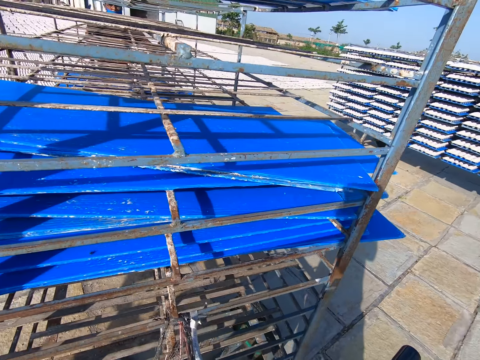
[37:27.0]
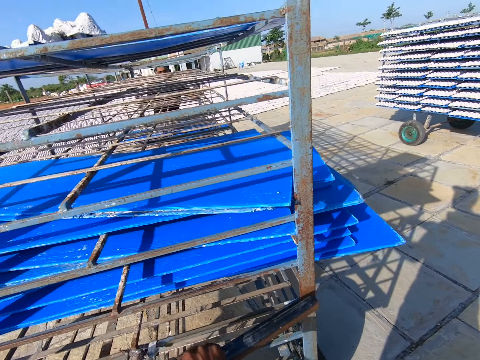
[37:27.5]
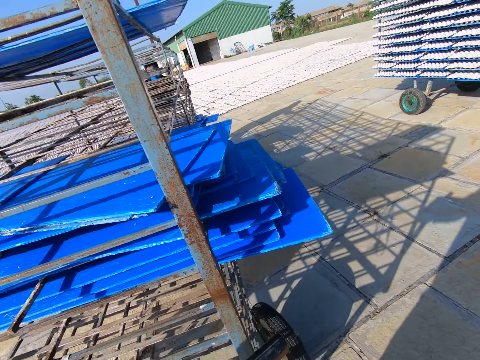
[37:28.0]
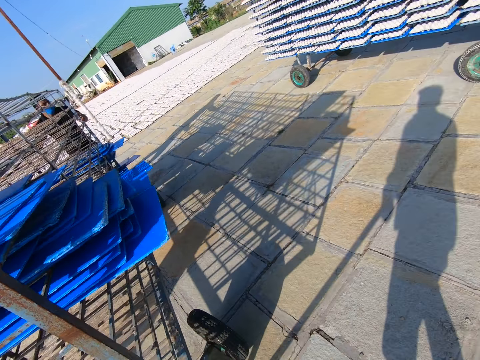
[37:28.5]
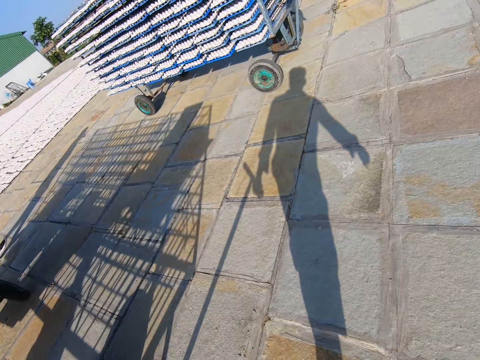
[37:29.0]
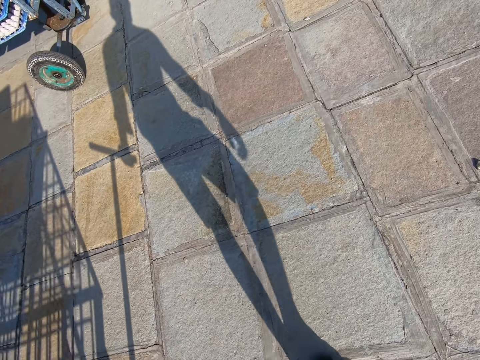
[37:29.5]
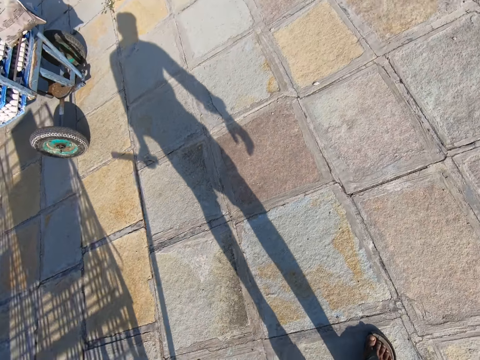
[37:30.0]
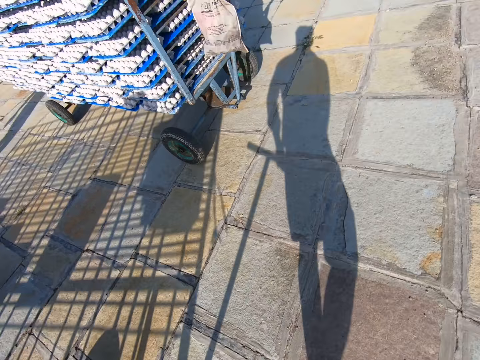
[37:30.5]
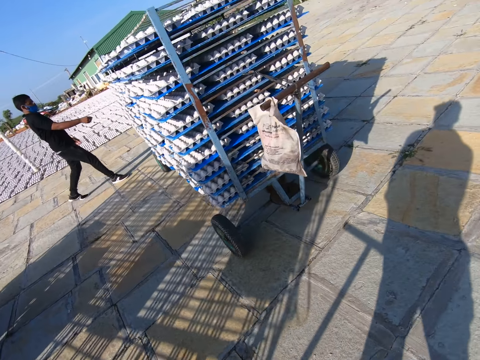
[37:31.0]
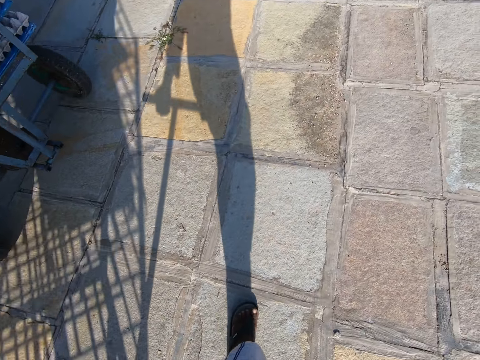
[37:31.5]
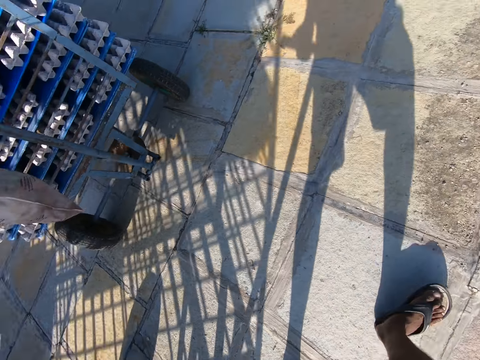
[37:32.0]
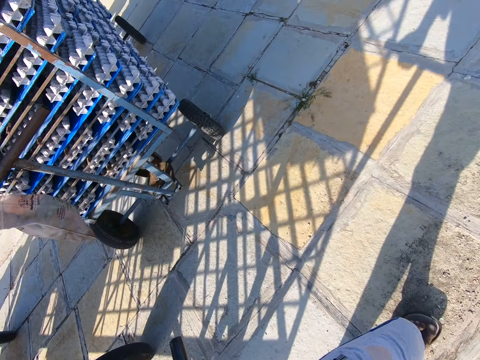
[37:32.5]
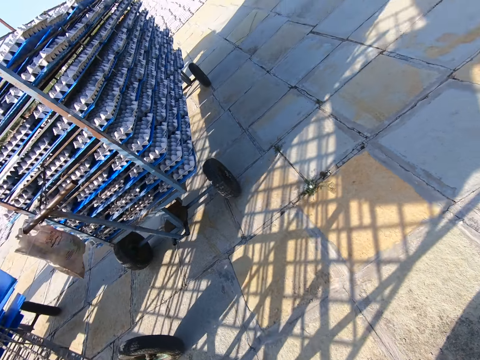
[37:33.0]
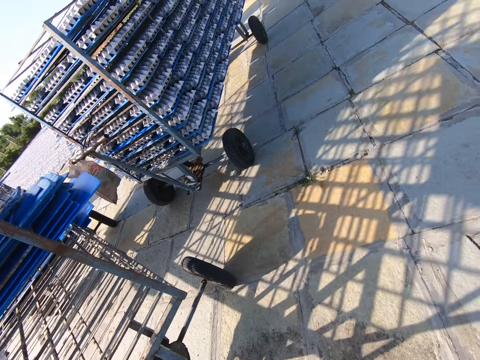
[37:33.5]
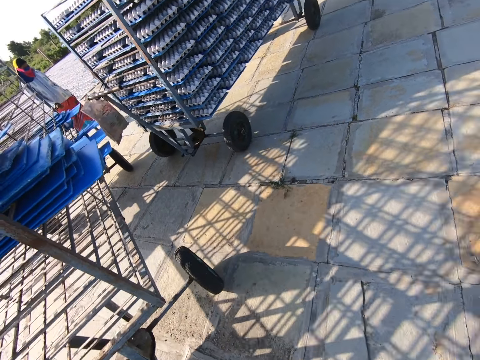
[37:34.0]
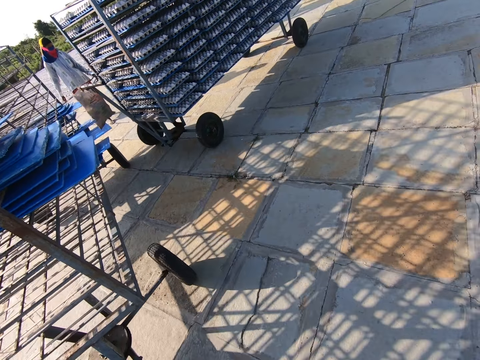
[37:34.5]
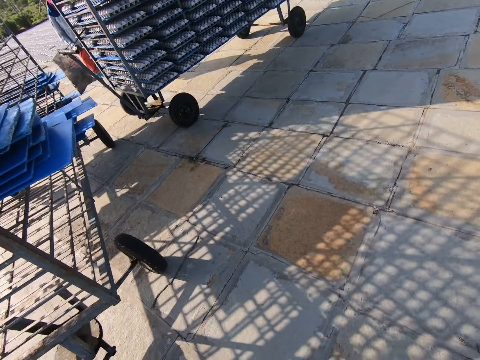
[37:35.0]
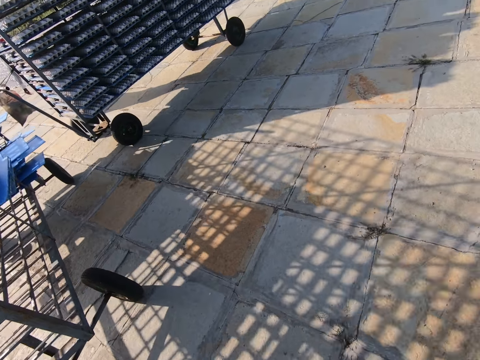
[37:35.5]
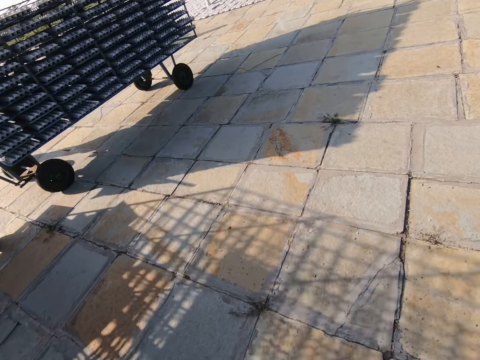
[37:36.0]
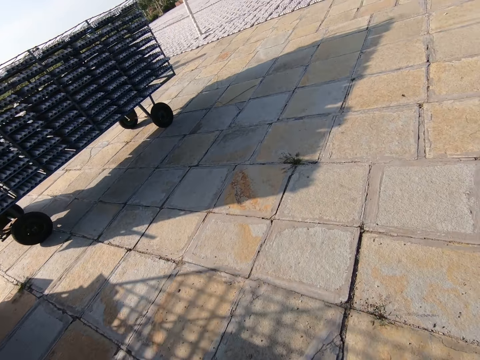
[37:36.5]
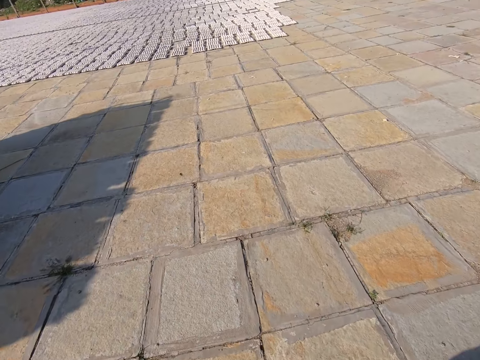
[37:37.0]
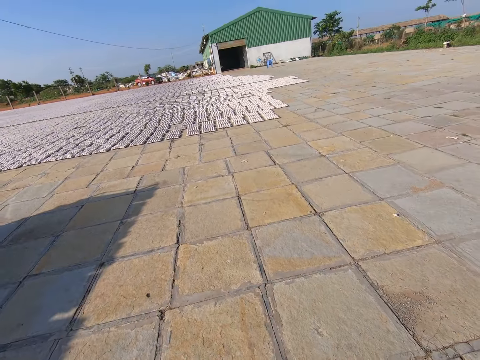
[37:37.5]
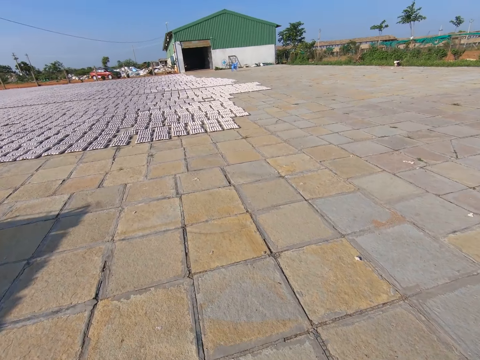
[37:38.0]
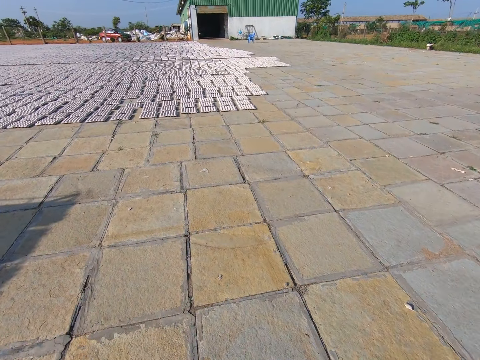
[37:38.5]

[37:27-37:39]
The camera wearer pulls the rack with his left hand. He moves the cart.

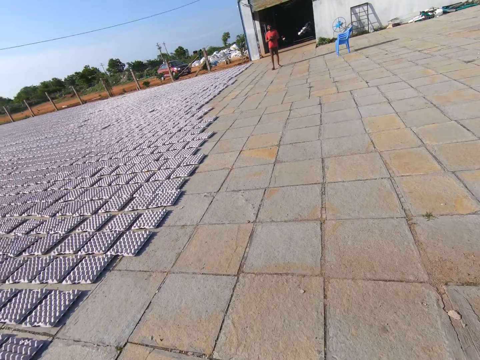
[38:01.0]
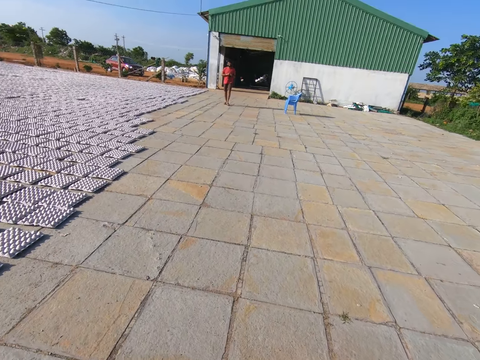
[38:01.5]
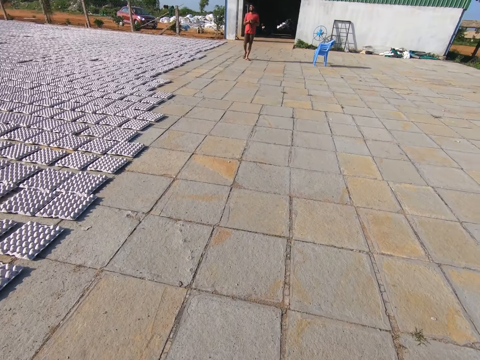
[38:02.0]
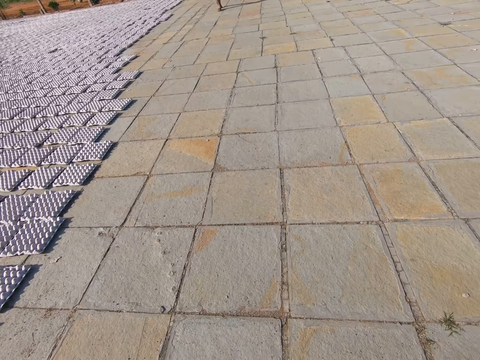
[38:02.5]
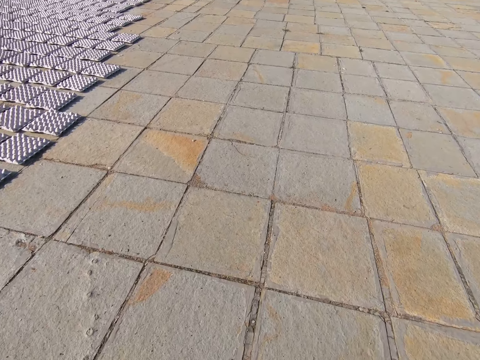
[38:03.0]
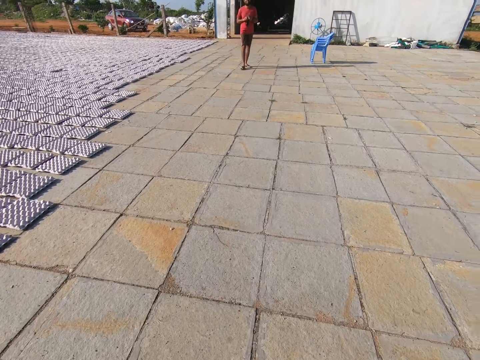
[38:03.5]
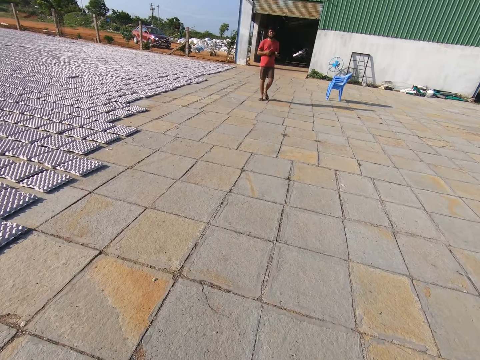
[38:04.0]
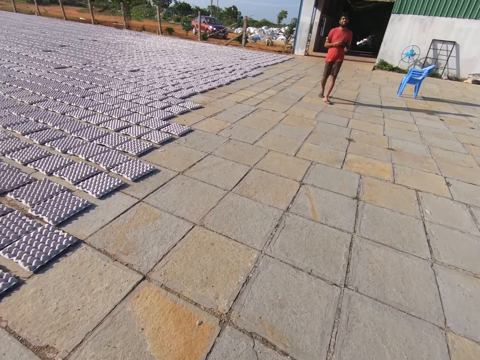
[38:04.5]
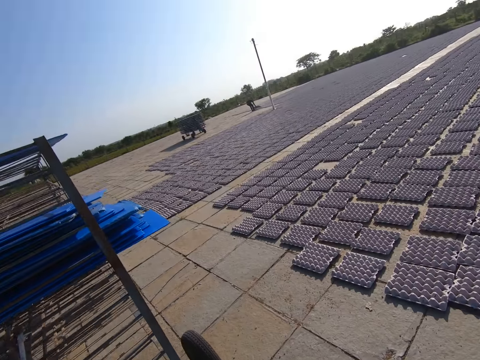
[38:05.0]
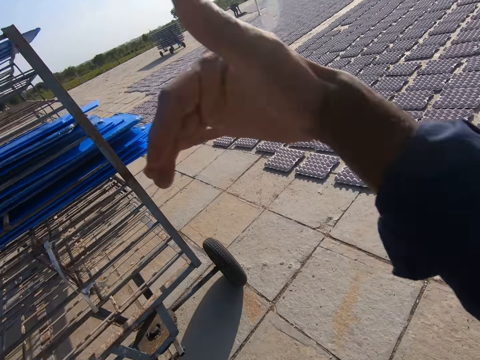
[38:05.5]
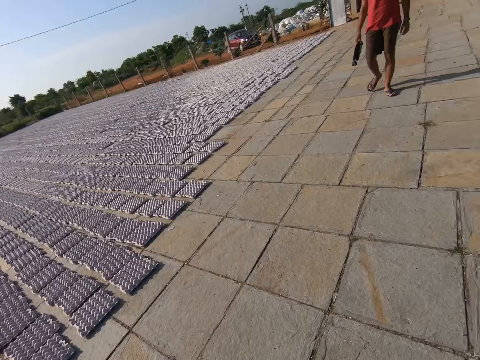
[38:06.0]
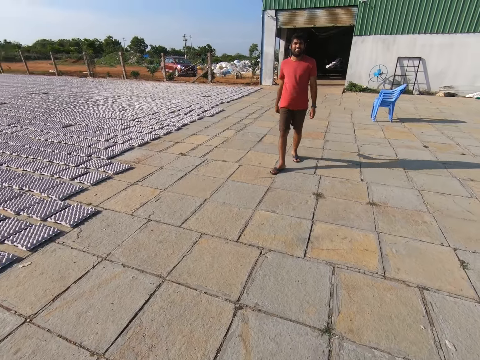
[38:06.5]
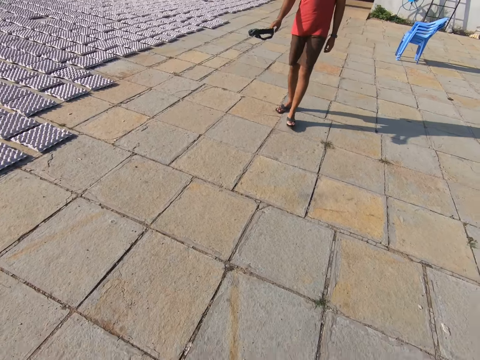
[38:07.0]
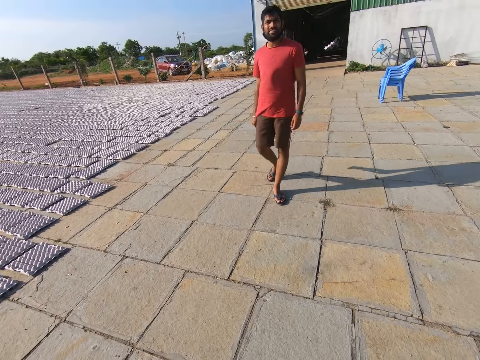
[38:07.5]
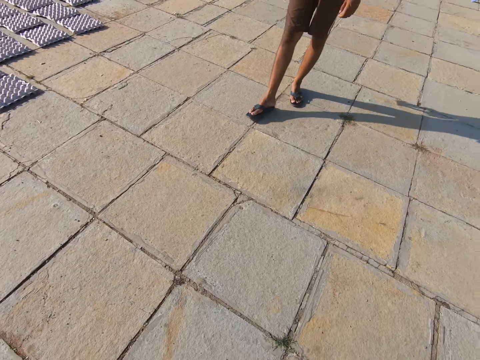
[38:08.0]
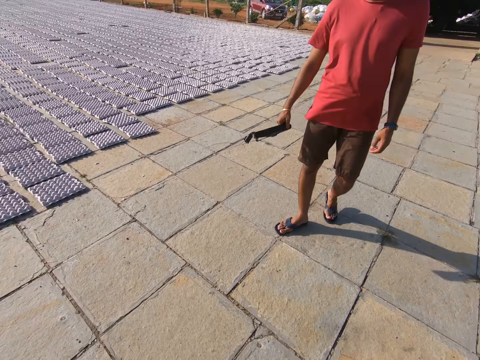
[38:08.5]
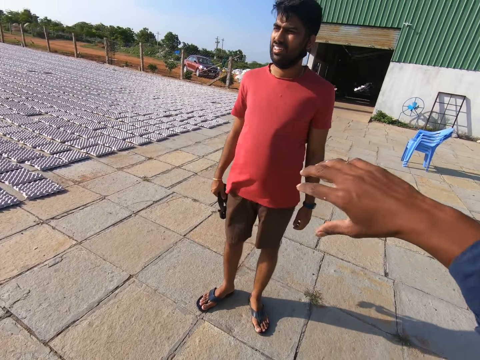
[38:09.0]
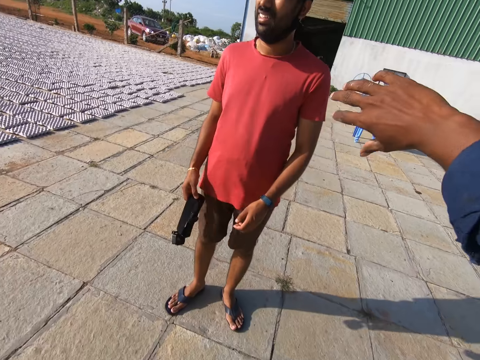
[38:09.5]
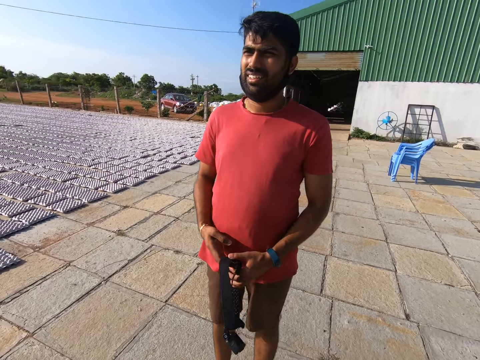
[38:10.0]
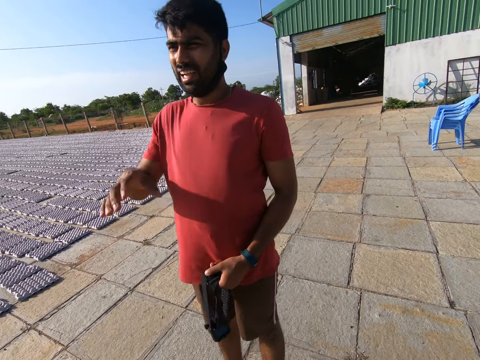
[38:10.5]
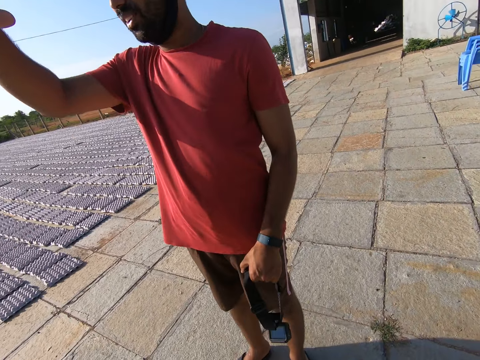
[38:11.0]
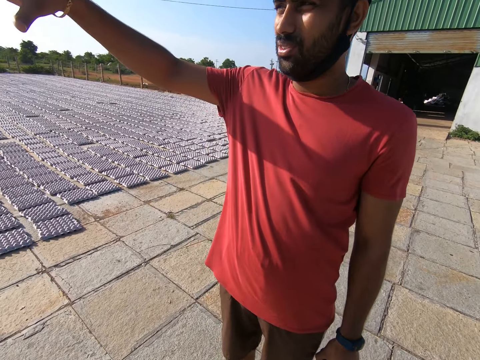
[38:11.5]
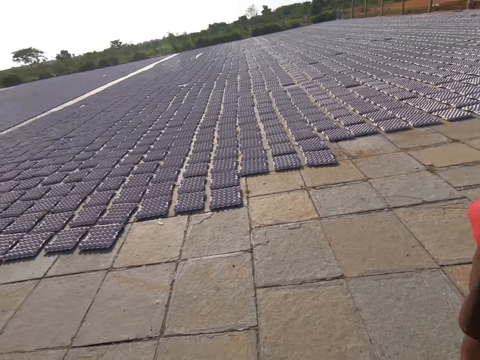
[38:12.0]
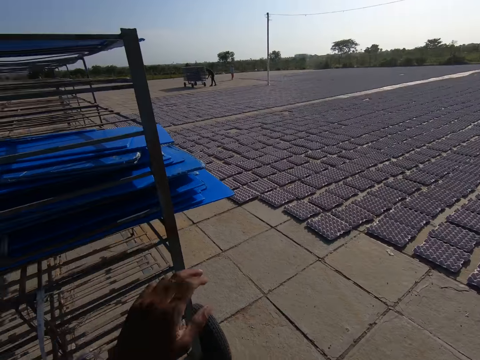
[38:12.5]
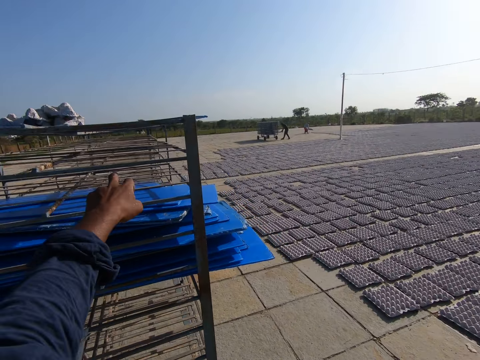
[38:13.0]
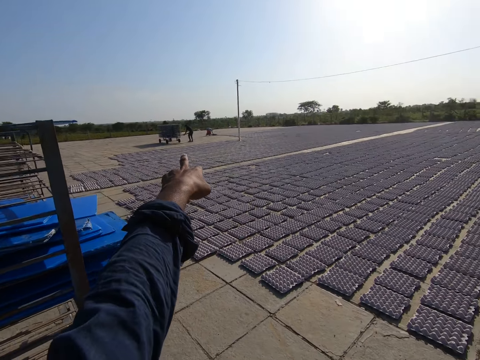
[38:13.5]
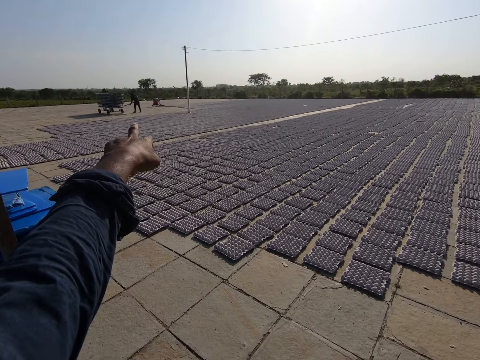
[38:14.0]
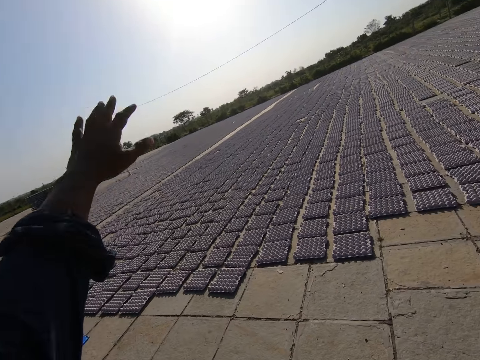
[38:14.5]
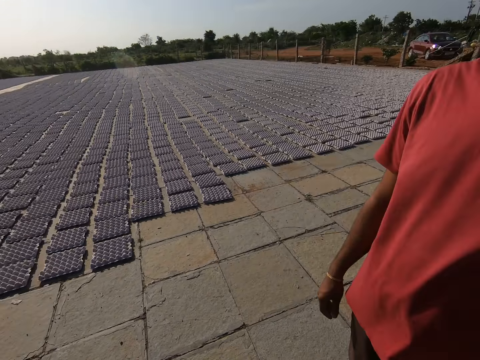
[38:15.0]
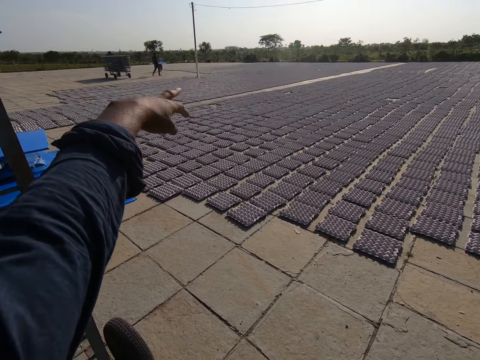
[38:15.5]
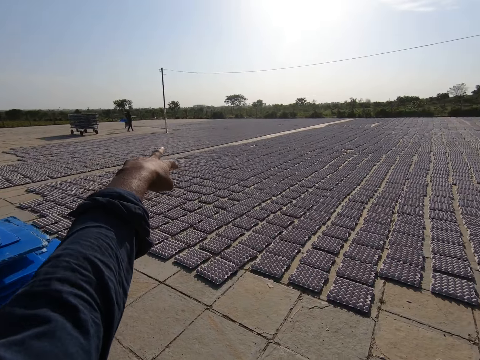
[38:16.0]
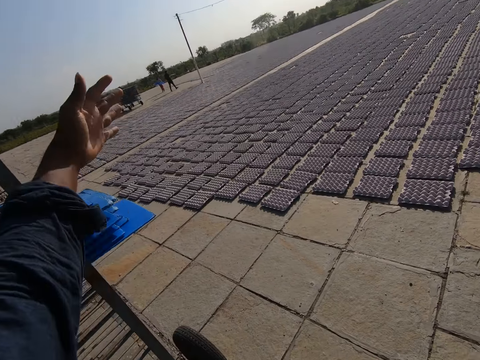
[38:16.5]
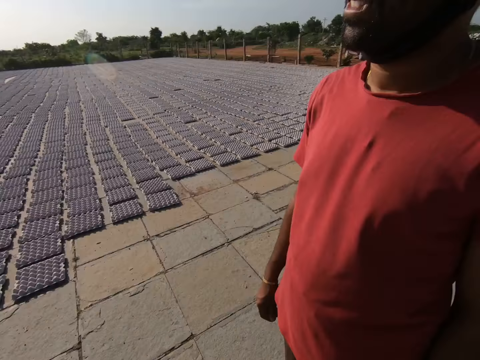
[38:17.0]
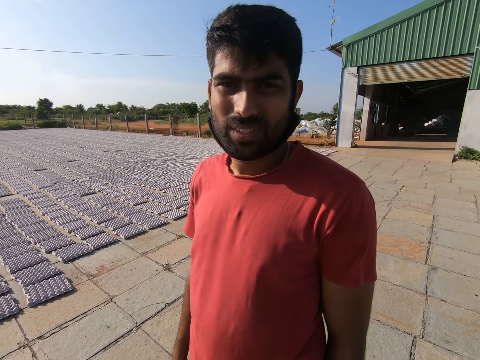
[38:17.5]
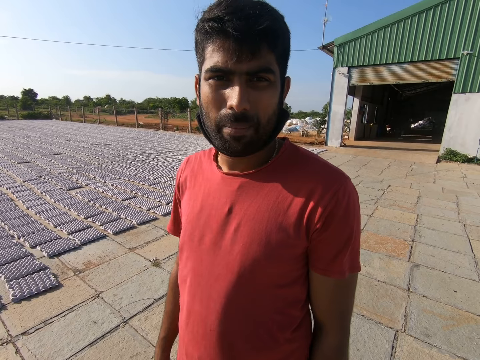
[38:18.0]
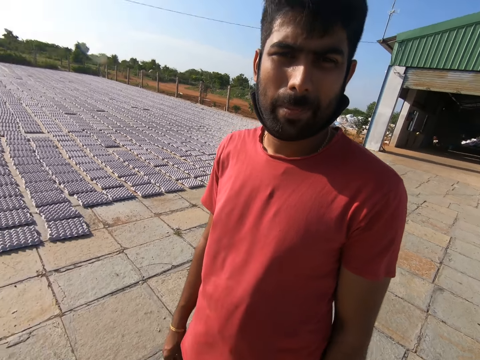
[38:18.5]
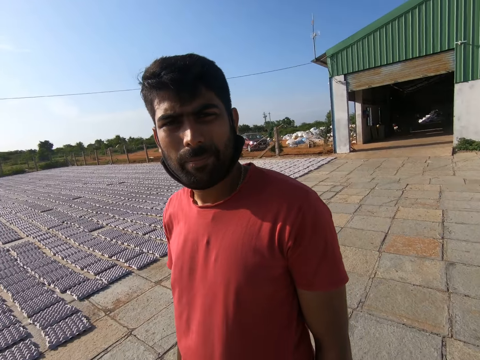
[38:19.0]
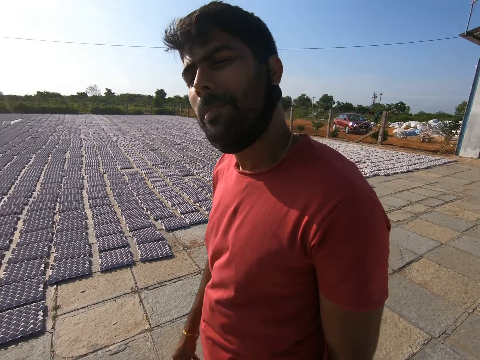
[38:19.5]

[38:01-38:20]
The camera wearer converses with a man. They point at a distance. They talk to the man. They point at a distance.
